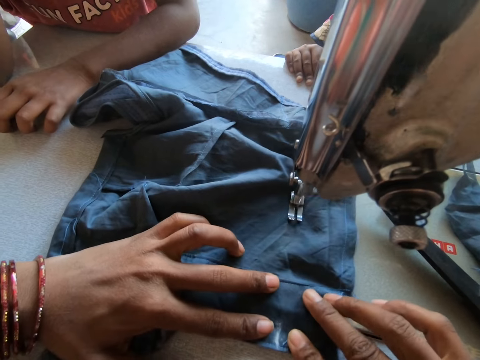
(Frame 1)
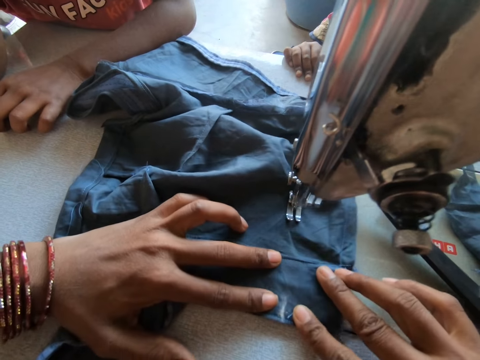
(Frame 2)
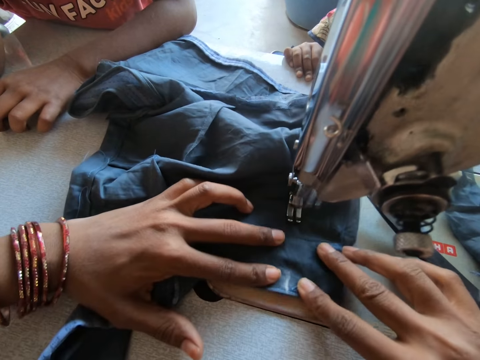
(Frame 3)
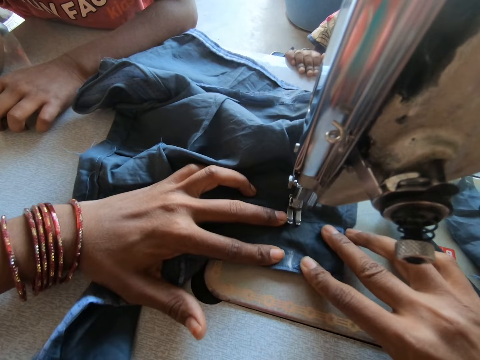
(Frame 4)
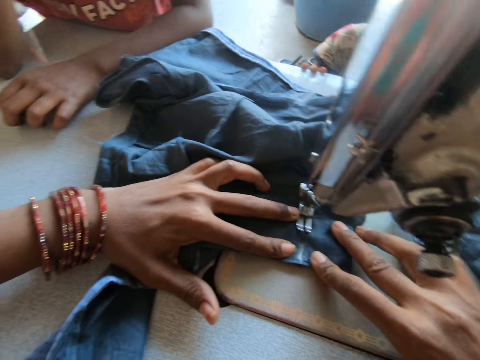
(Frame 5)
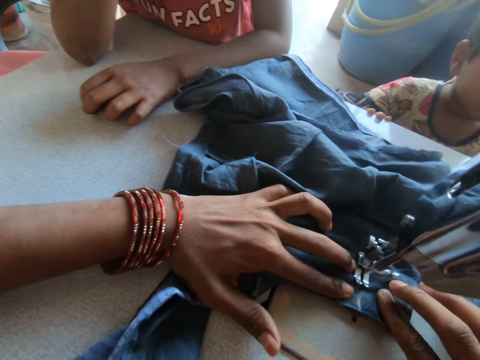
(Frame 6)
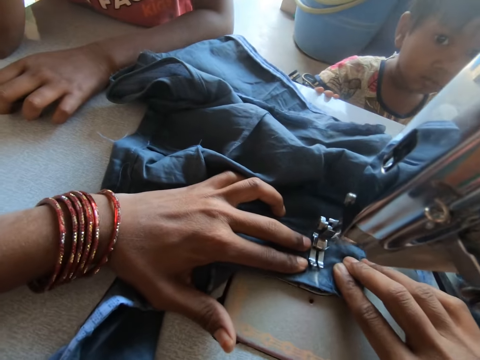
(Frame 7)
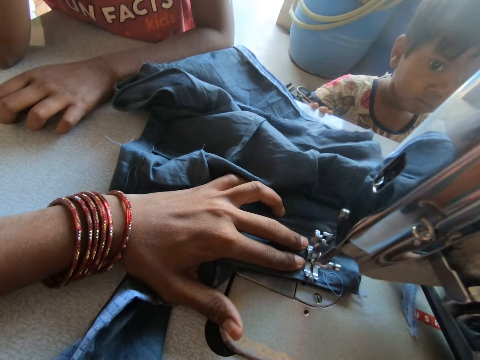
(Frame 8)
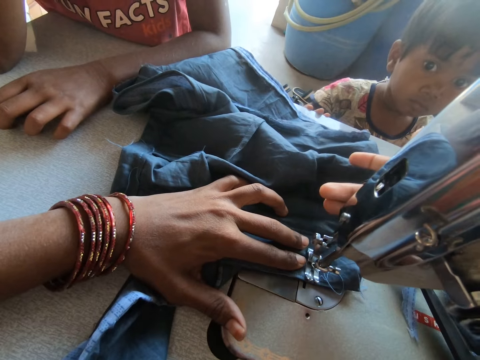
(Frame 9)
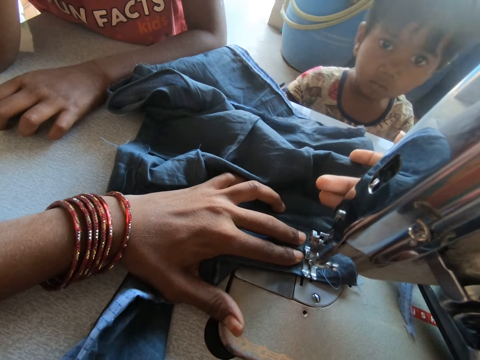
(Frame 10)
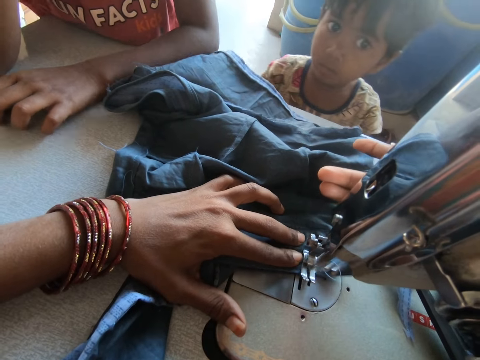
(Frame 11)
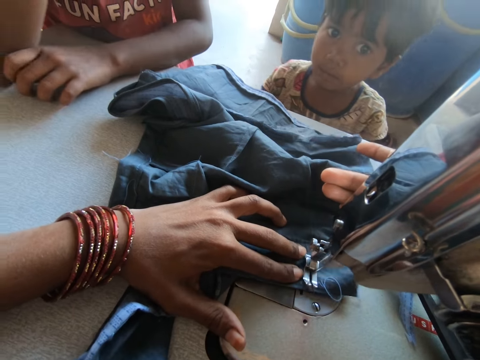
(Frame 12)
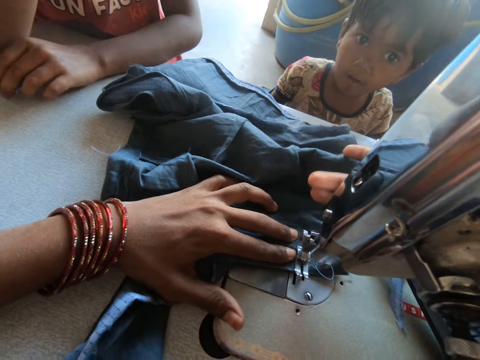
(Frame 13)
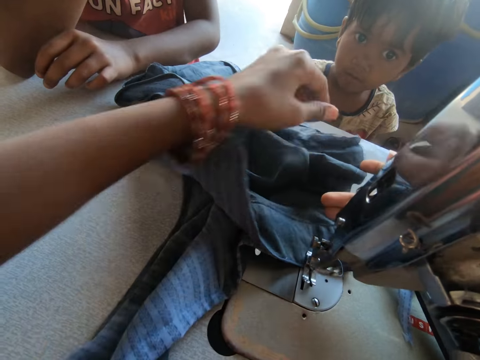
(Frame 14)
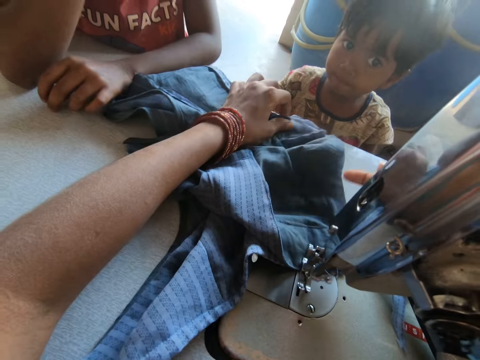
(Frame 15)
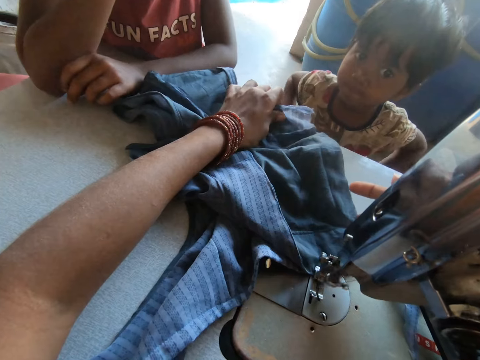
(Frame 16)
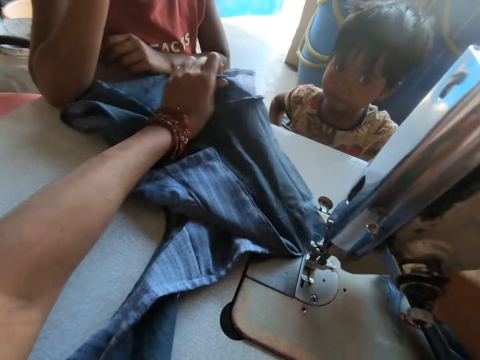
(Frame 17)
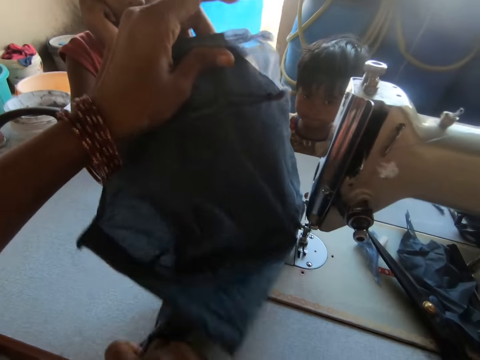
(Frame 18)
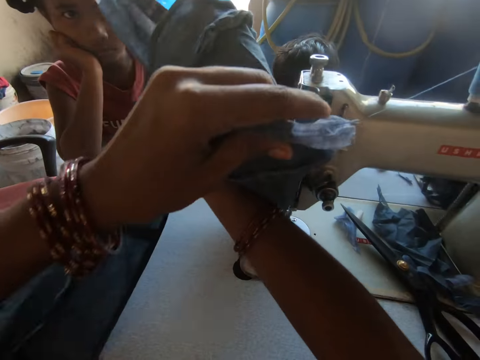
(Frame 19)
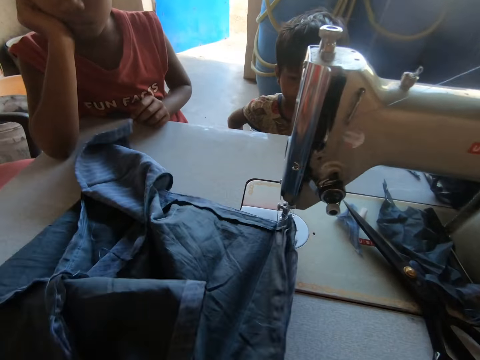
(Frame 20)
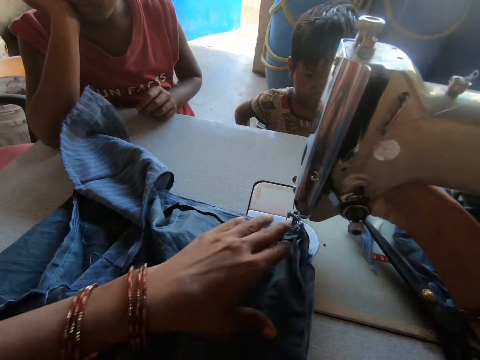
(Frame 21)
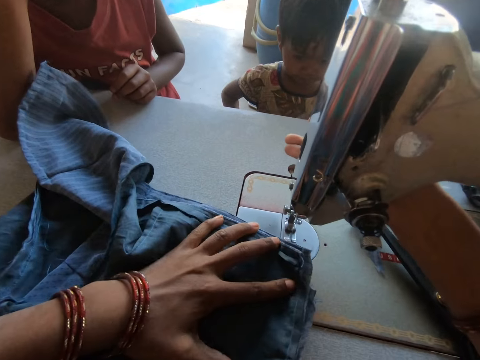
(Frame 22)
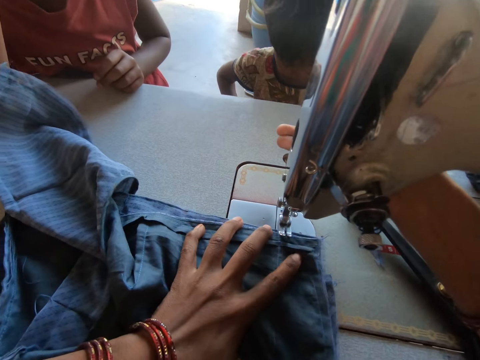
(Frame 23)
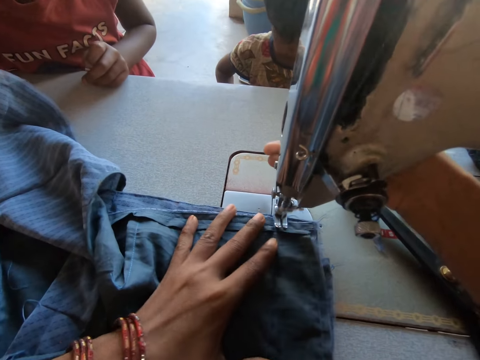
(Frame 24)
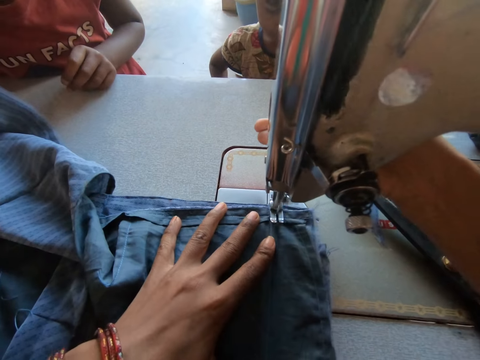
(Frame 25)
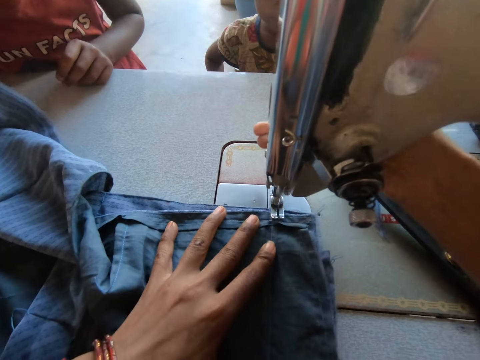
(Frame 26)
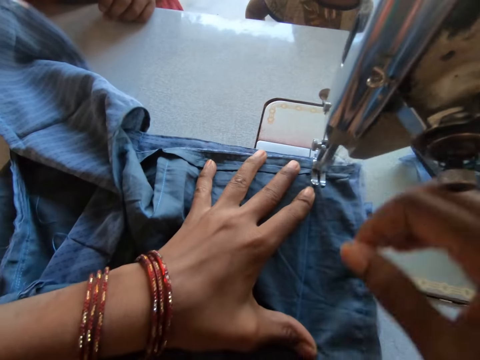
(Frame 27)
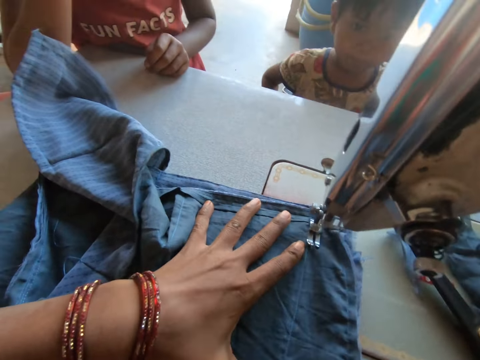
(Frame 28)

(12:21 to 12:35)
The camera wearer places her right hand on the sewing machine feed dog control. She converses with a child. She sews the piece of cloth with the sewing machine. She places her left hand on the fabric on the sewing machine table. She lifts the fabric from the sewing machine table with her left hand. She places the fabric on the sewing machine table with both hands. She moves the fabric on the sewing machine table with her left hand. She lifts the sewing machine presser foot with her right hand. She drops the sewing machine presser foot on the fabric on the sewing machine with her right hand. She sews the fabric with the sewing machine.

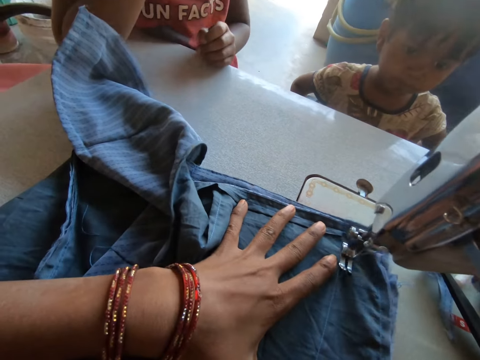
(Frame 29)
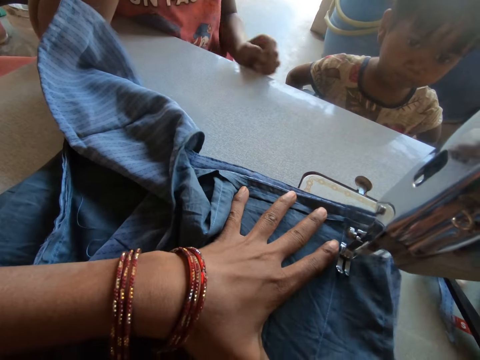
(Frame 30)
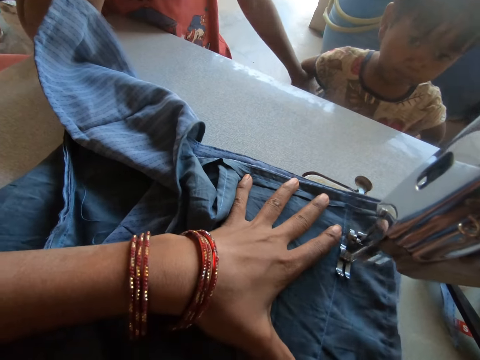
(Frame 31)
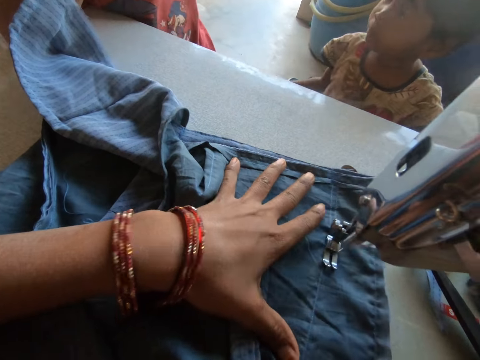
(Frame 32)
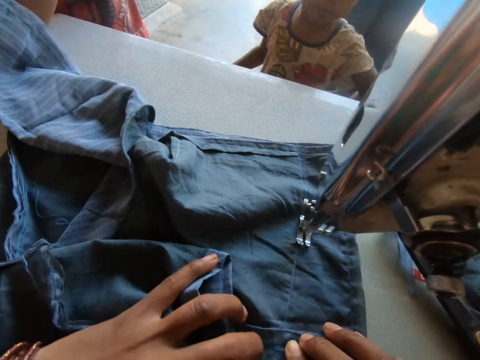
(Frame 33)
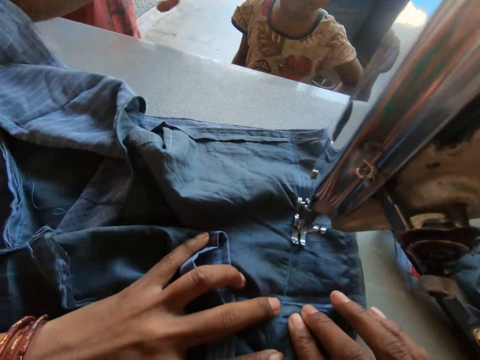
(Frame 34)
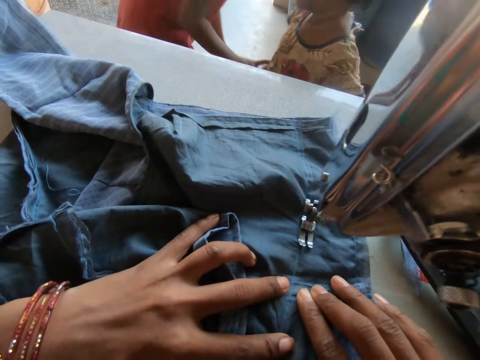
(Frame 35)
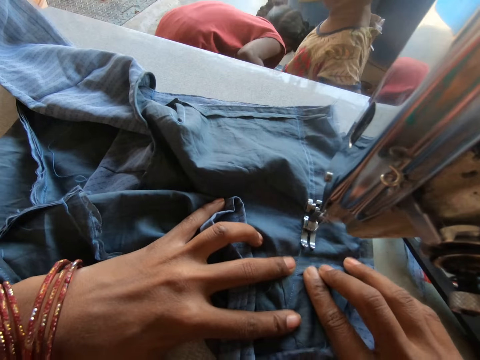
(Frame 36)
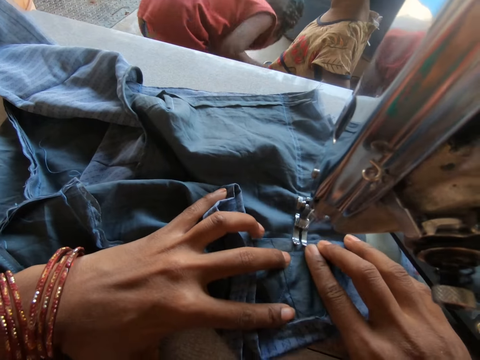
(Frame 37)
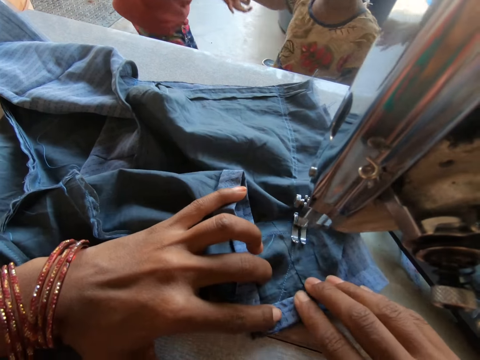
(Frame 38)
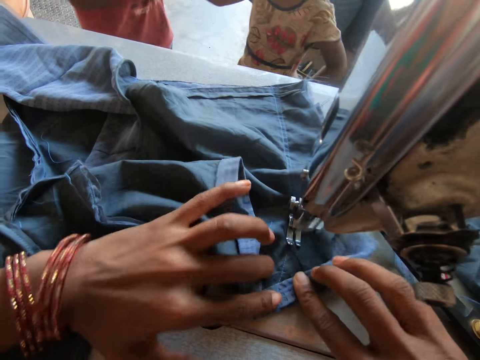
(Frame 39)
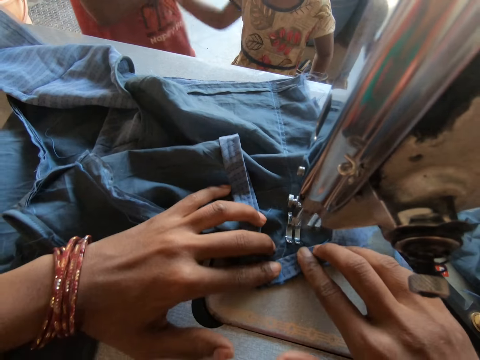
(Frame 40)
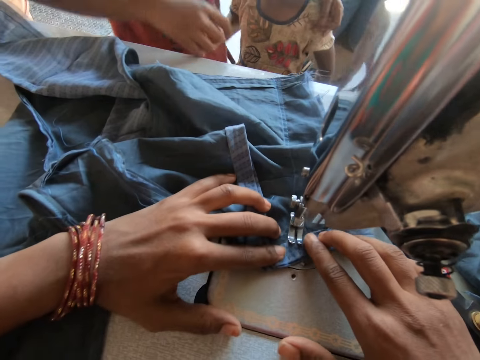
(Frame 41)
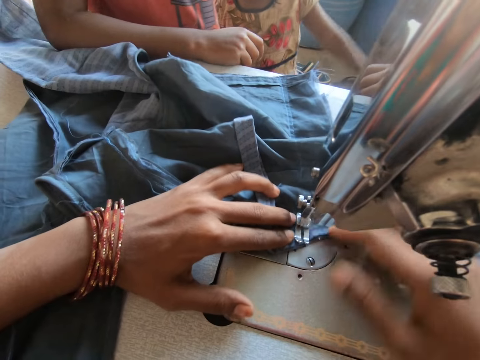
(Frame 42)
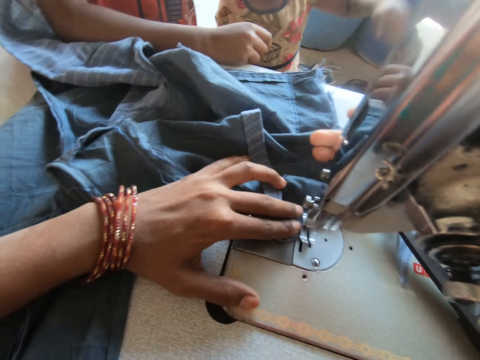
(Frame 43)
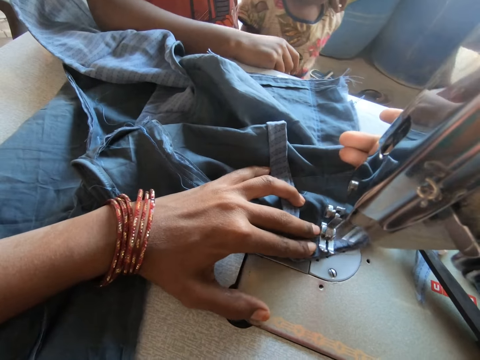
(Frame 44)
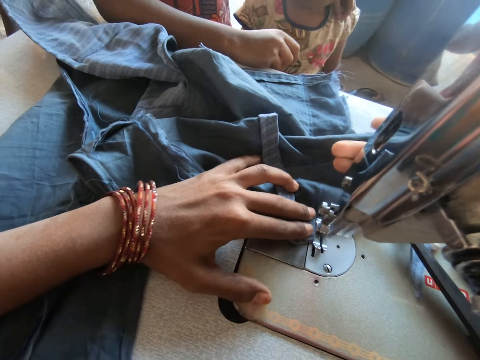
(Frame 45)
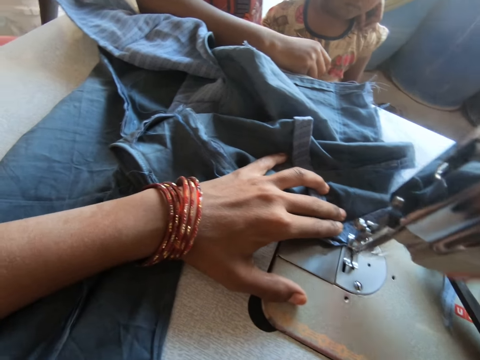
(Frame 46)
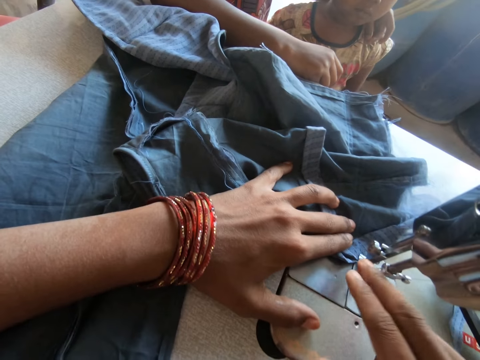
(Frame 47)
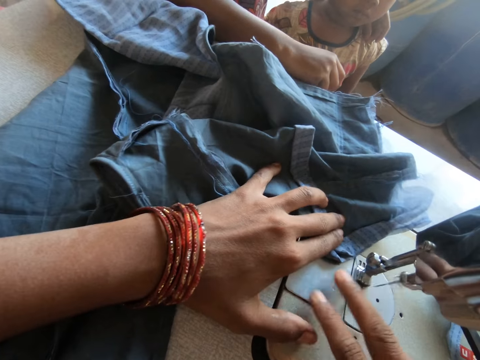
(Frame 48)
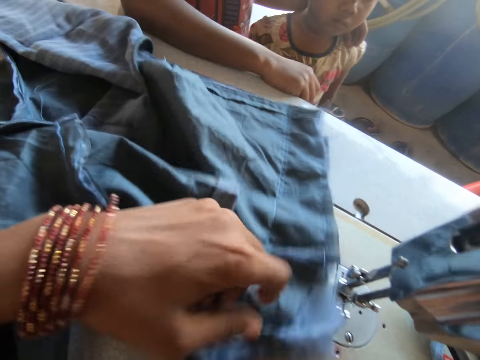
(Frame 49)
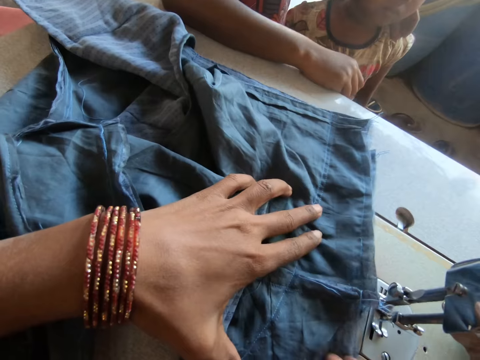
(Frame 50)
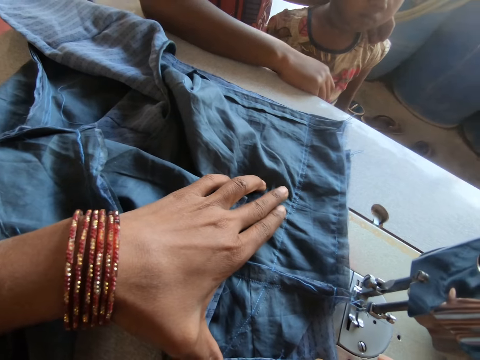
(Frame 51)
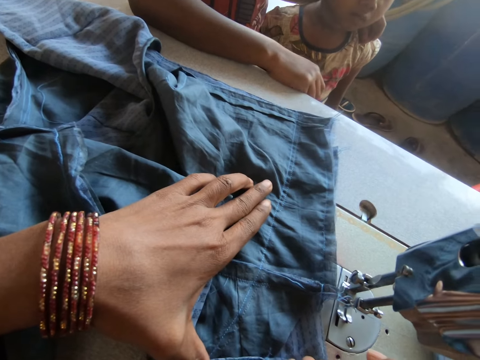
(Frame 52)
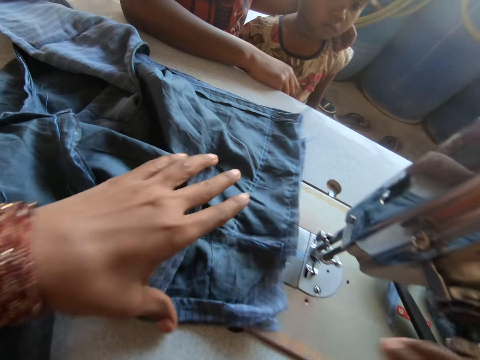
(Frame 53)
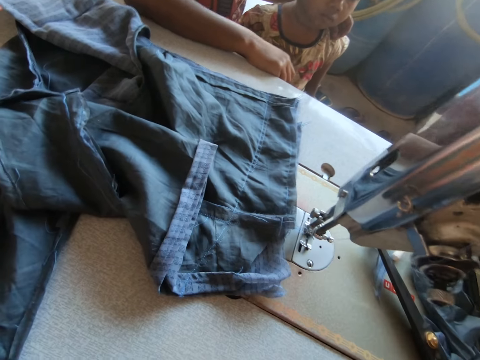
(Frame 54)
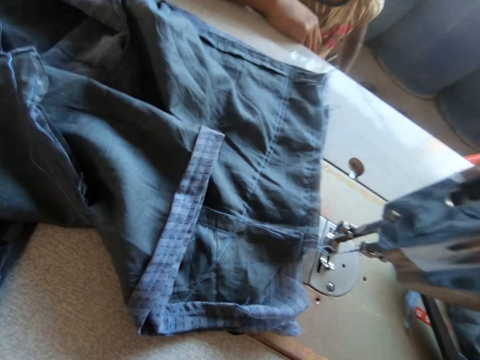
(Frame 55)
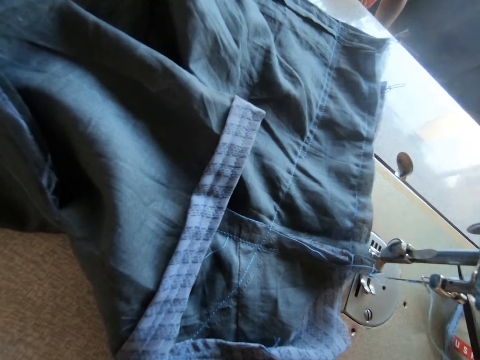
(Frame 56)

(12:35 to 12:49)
A girl touches another girl with her left hand in the workshop. The first girl bends to the ground in the workshop. The first girl holds the other girl's right hand with her right hand. The first girl puts her left hand around the other girl's shoulder. The camera wearer places her right hand on the sewing machine feed dog control. She places her right hand on the sewing machine.
